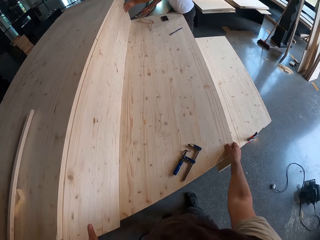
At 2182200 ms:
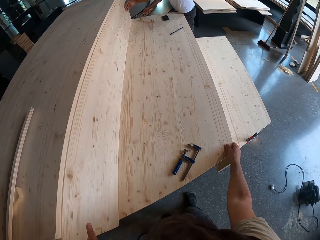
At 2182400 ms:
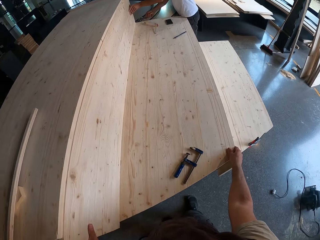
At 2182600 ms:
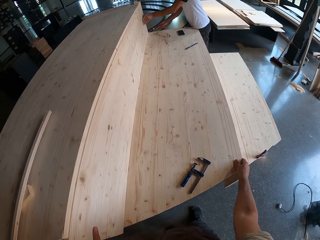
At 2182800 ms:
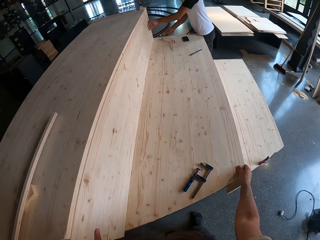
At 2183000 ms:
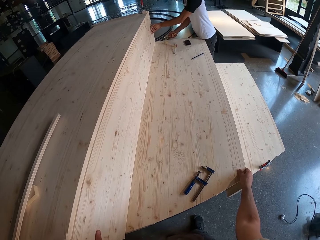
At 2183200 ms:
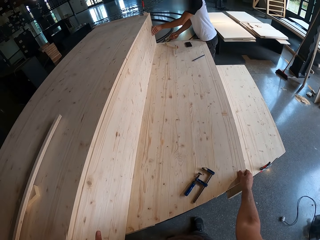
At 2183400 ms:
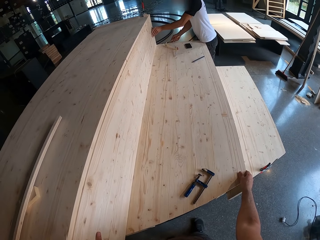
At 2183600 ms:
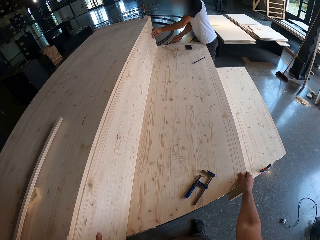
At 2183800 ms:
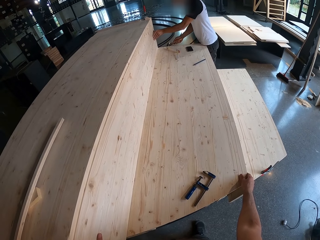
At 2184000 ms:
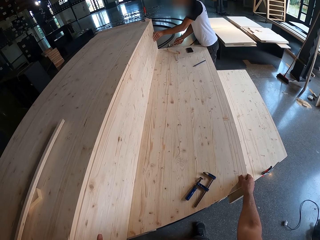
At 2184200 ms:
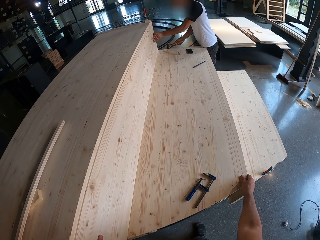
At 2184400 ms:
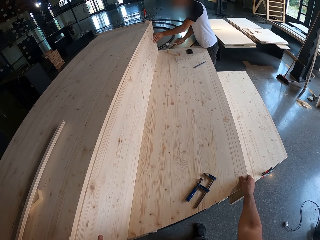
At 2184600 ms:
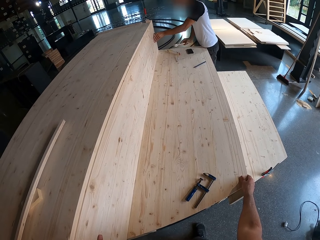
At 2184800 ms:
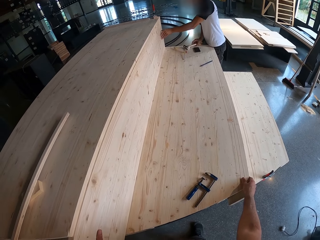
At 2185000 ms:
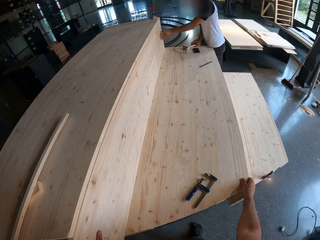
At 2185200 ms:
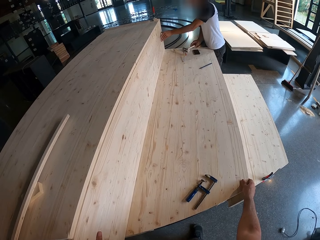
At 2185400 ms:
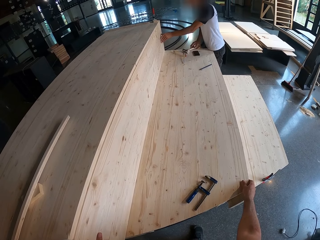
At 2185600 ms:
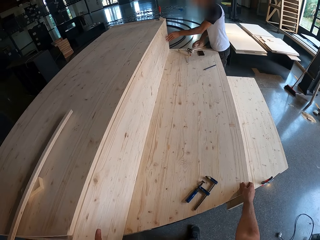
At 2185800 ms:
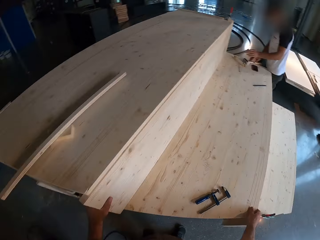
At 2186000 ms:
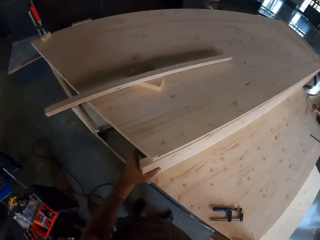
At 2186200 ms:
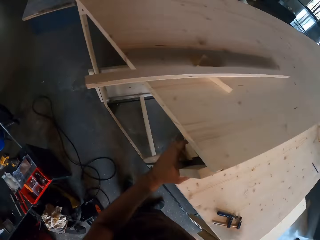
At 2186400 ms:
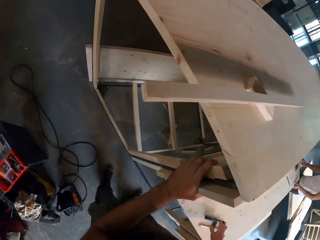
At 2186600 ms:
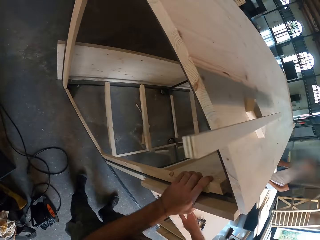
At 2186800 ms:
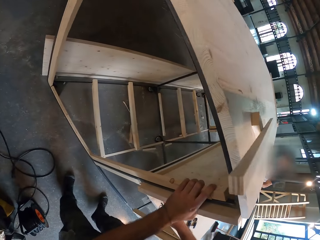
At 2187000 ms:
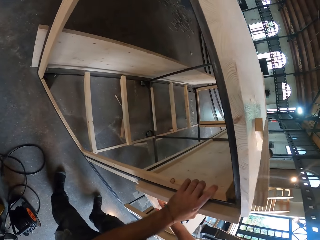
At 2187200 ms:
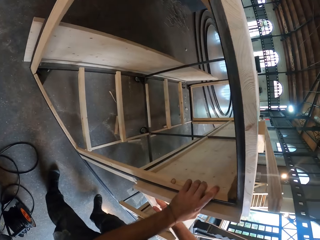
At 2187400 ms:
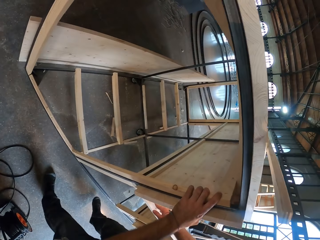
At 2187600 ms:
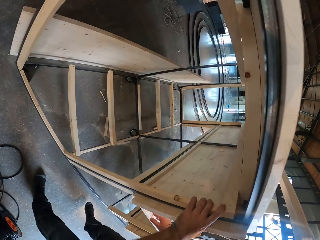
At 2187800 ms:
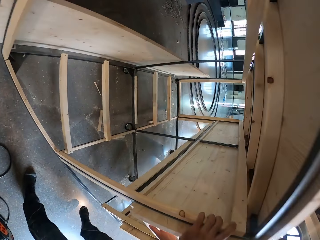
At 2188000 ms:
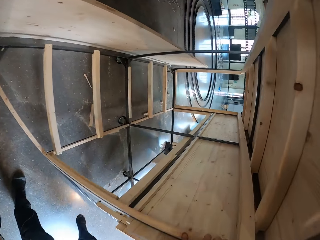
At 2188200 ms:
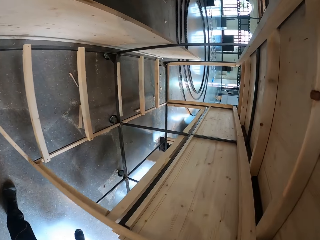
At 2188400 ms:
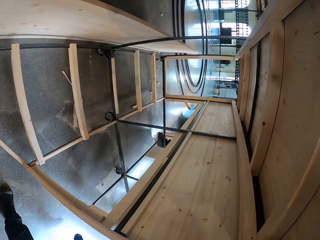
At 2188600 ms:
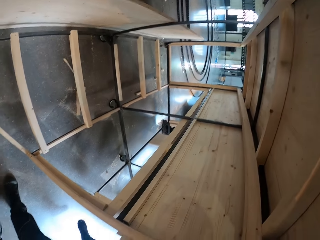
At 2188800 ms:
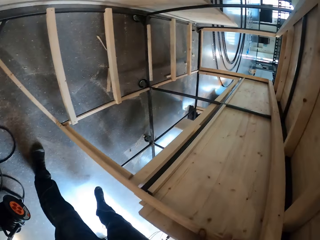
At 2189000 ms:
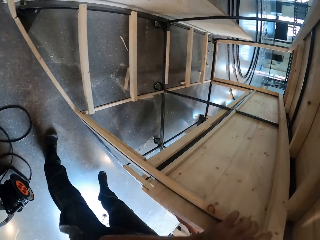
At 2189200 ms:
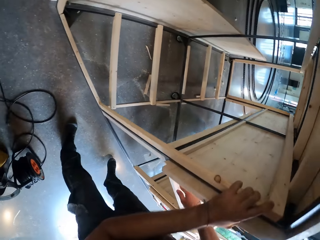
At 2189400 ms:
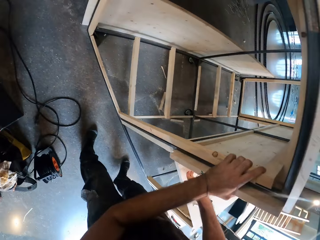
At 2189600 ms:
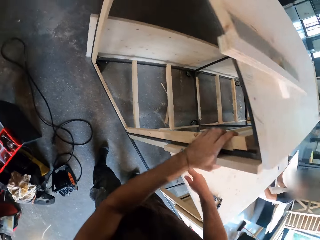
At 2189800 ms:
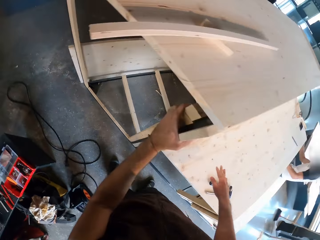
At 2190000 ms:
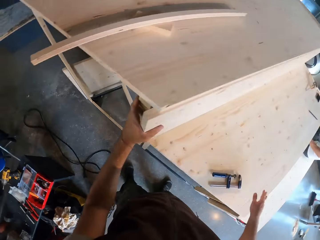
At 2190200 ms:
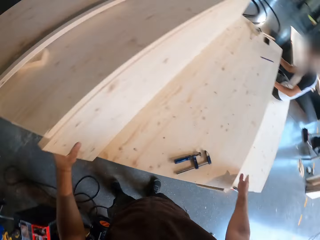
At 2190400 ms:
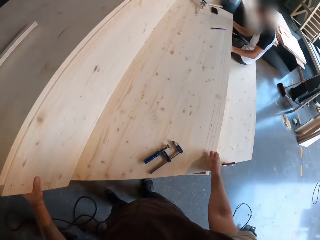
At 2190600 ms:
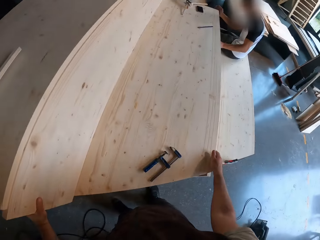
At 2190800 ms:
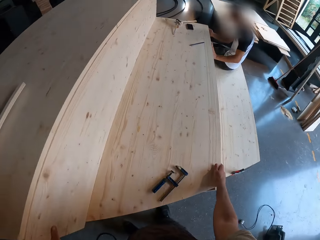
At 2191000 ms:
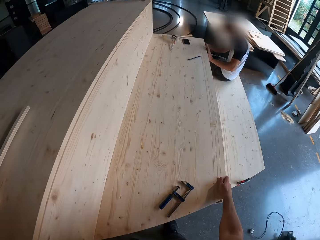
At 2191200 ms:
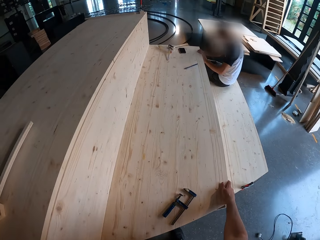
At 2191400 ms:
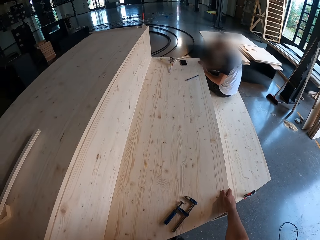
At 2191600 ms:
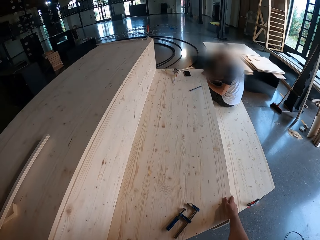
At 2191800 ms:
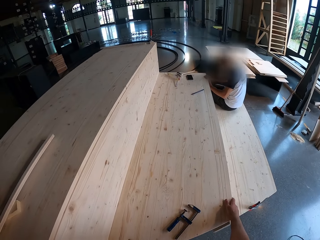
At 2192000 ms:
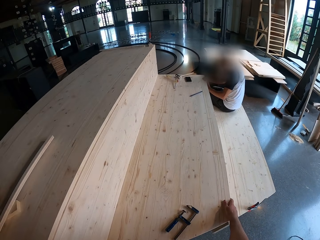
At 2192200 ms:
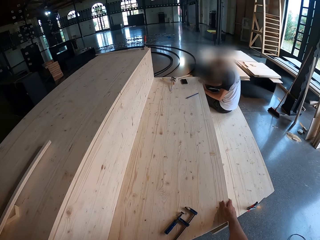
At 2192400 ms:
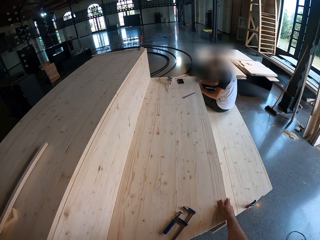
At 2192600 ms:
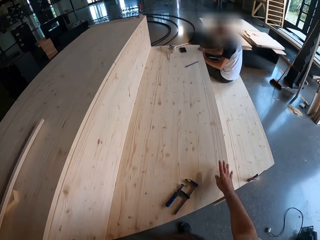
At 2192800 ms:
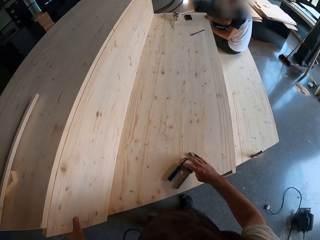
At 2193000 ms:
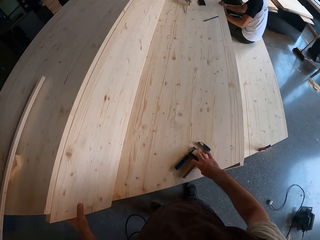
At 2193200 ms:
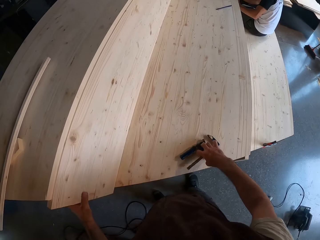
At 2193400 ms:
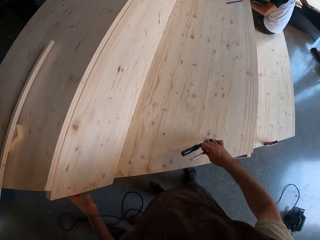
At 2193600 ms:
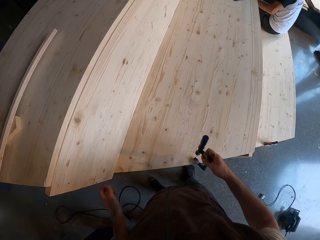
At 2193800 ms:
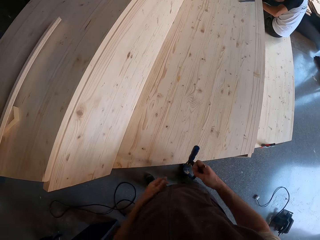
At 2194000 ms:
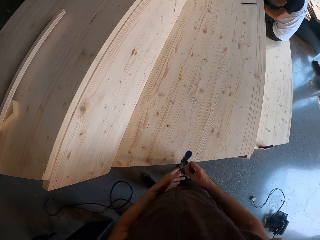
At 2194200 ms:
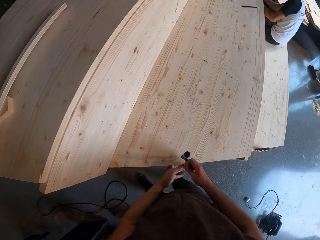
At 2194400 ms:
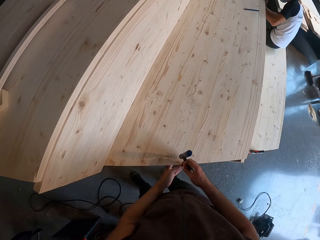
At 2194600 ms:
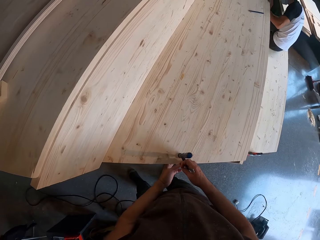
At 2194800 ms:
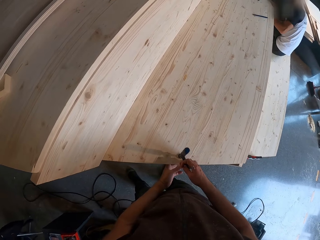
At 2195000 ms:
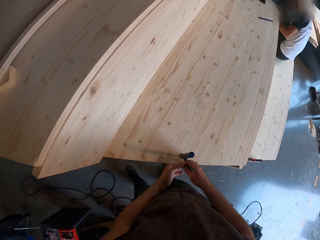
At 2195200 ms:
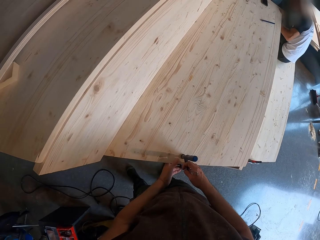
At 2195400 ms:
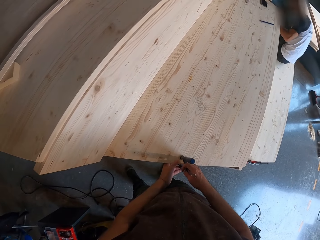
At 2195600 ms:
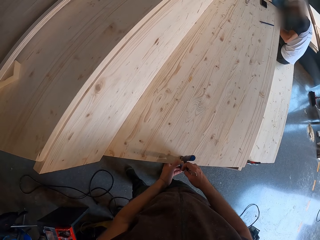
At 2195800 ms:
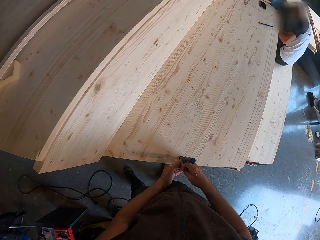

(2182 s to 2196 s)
The man drops the hammer in his right hand on the middle plank on the frame structure. The camera wearer looks under the wooden stair. He places his right hand on the lower plank on the frame structure. He holds the stair with his right hand. He picks up the bar clamp from the lower plank on the frame structure with his right hand. He passes the bar clamp from his right hand to his left hand.

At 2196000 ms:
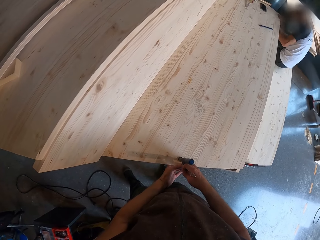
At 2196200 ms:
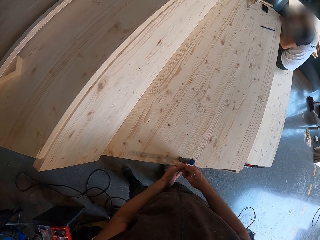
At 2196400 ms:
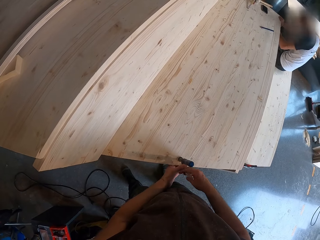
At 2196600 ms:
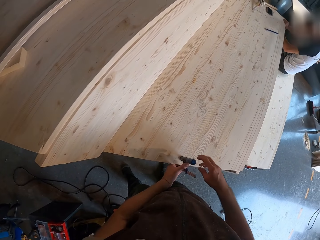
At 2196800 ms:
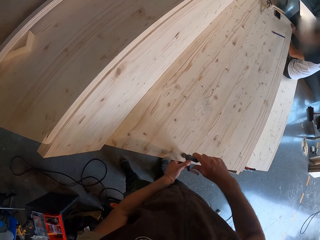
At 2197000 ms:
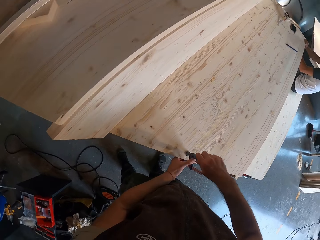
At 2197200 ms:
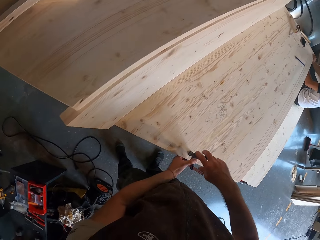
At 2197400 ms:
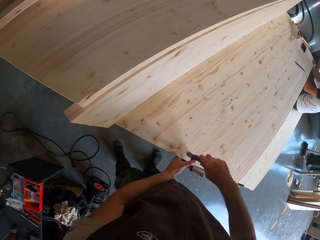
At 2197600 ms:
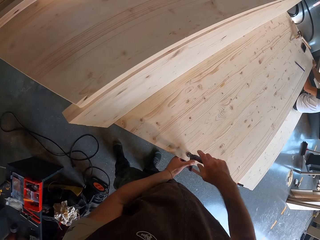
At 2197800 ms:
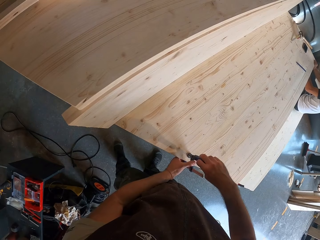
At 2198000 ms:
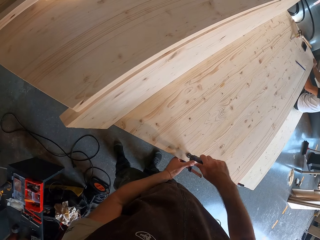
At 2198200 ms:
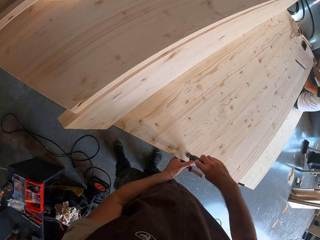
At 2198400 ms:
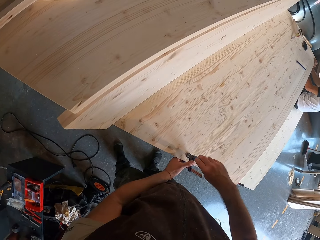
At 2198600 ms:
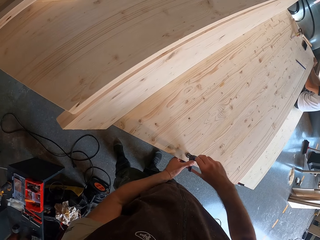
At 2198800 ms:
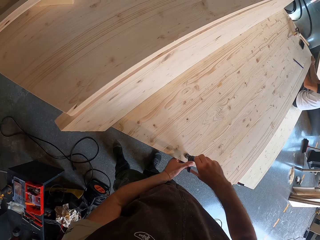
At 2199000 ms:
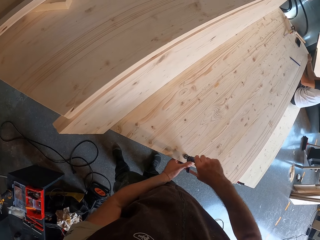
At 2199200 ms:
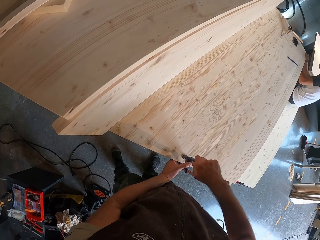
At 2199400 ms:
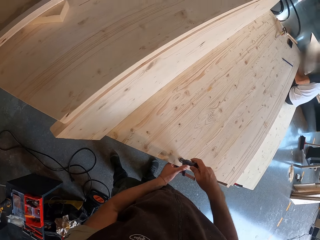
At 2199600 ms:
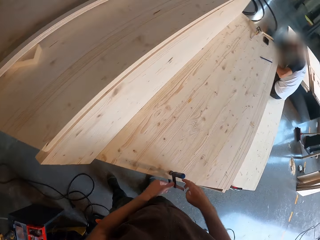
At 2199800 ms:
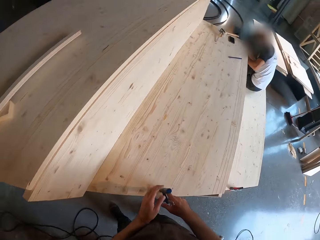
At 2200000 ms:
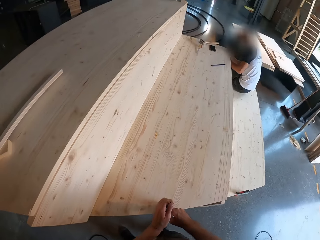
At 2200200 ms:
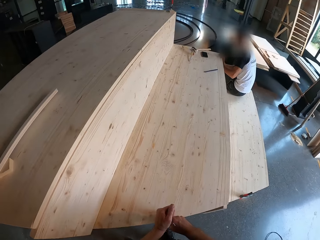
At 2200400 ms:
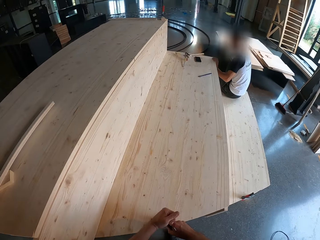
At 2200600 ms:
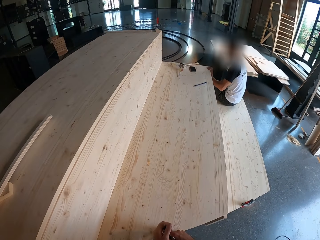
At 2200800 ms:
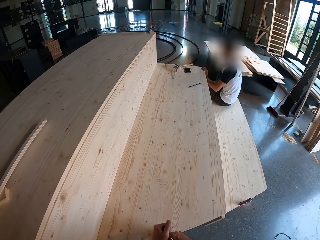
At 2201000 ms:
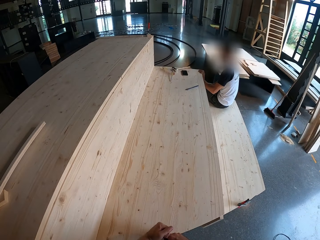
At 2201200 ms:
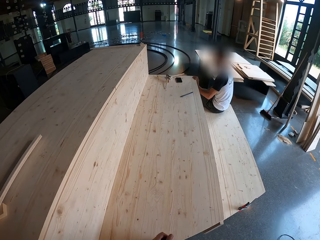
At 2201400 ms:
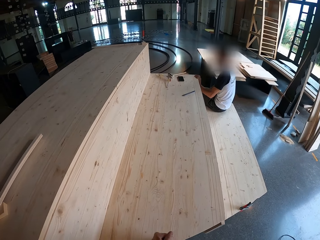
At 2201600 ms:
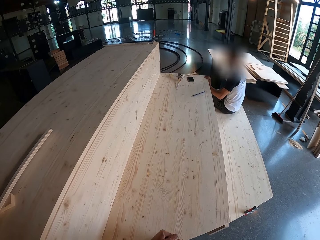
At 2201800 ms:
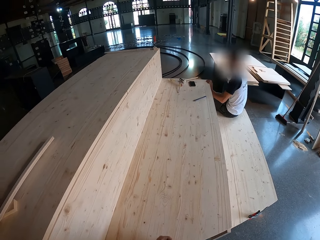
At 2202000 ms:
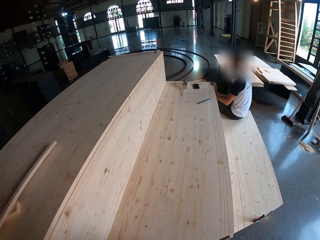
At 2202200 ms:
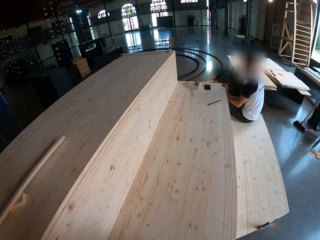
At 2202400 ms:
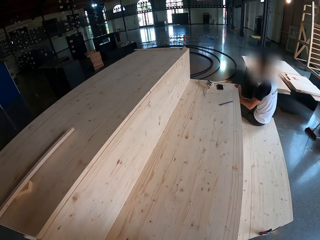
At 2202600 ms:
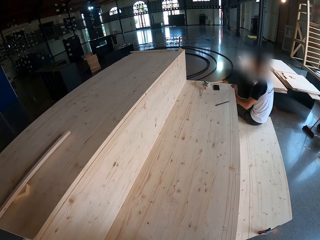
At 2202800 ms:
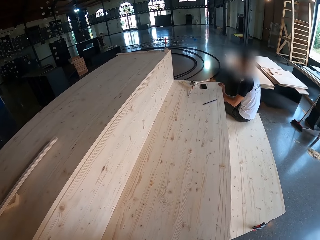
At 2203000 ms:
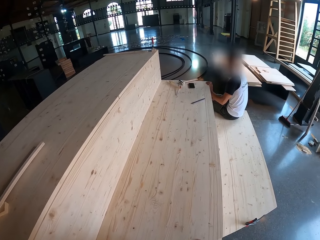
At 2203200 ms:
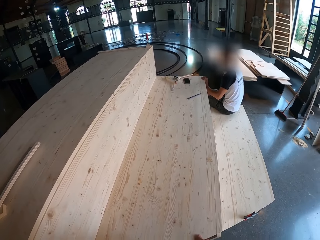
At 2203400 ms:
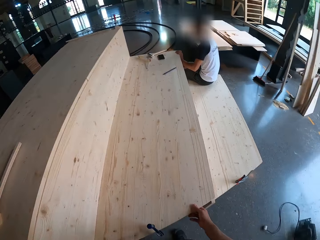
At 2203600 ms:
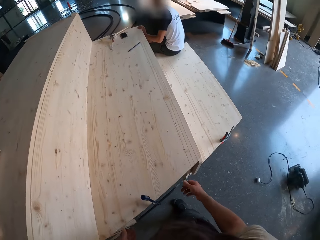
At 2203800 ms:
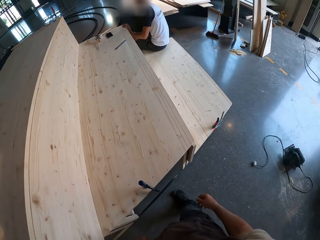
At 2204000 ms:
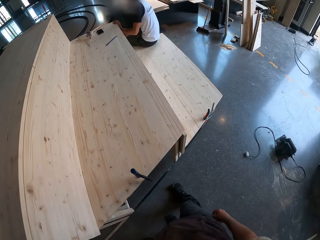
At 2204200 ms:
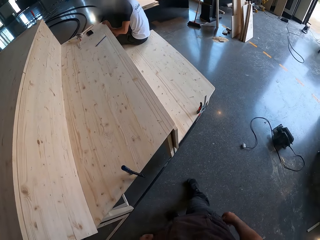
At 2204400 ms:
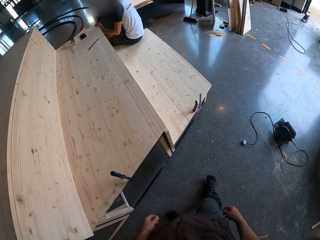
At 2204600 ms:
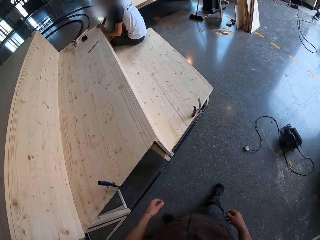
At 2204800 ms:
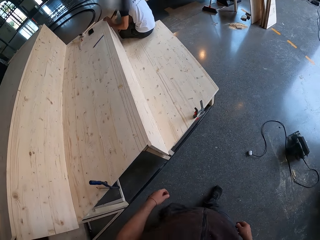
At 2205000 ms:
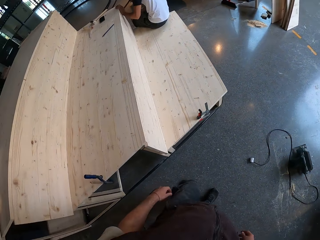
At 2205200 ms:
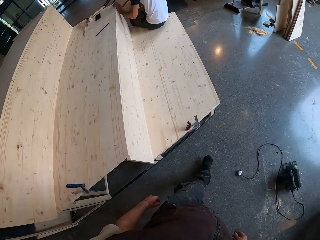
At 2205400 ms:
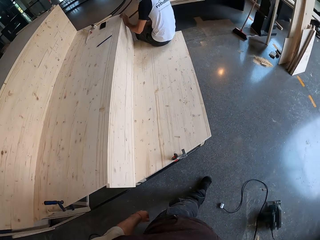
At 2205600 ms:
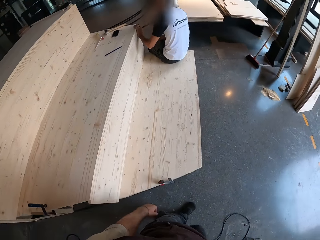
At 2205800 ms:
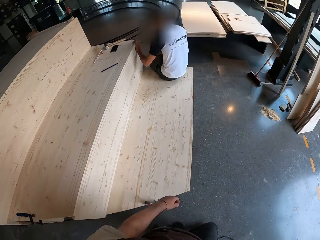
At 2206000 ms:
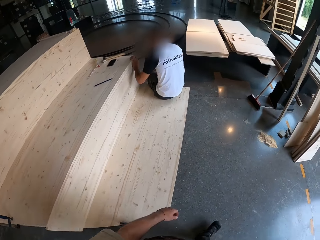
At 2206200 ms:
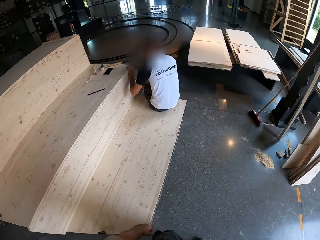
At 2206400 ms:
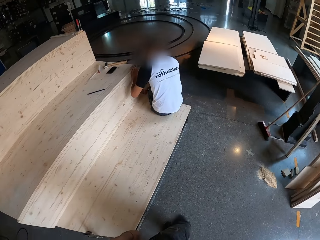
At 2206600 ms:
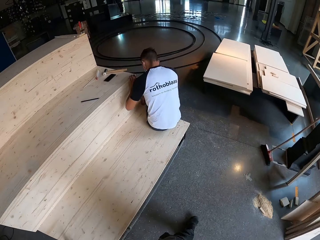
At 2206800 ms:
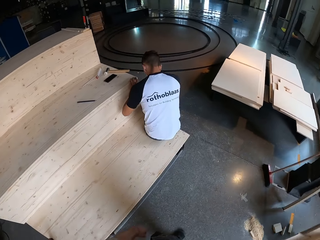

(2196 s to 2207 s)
The camera wearer clamps down the lower plank on the frame structure with the bar clamp in his hands. He places something on the wood with his right hand. He twists the object on the wood with his right hand. He holds the object with both hands. He walks towards the man.
